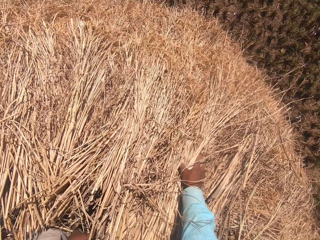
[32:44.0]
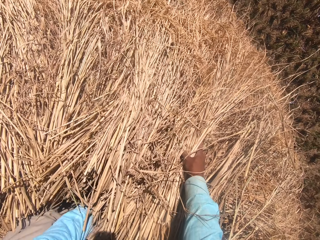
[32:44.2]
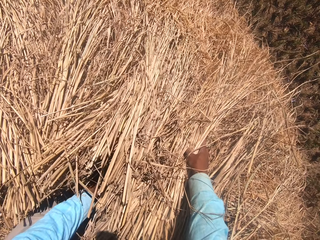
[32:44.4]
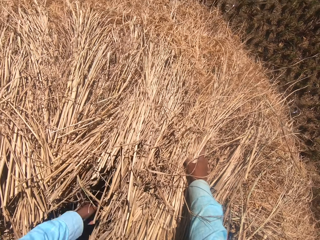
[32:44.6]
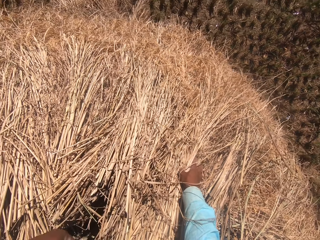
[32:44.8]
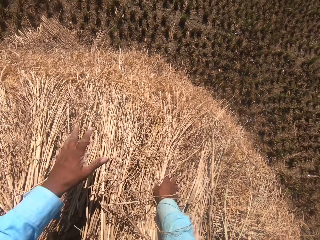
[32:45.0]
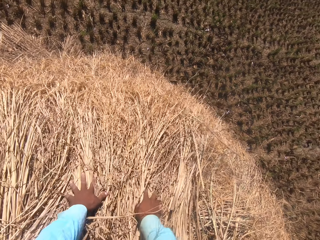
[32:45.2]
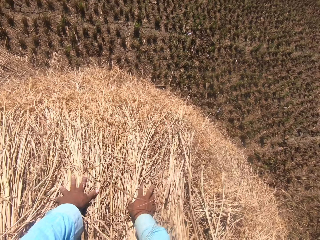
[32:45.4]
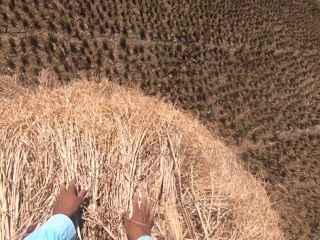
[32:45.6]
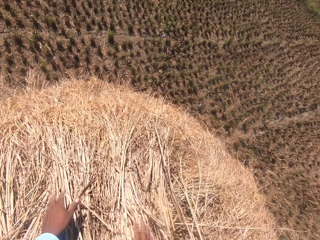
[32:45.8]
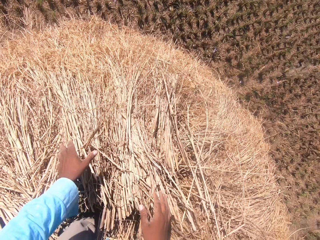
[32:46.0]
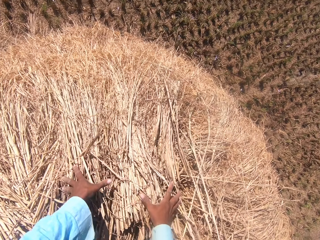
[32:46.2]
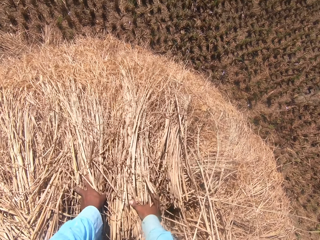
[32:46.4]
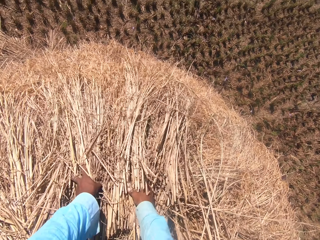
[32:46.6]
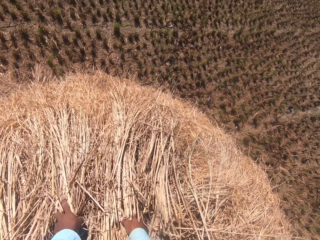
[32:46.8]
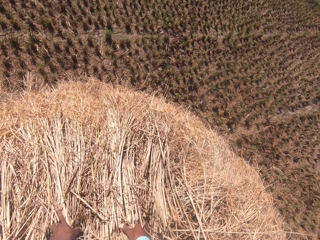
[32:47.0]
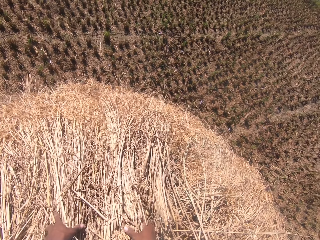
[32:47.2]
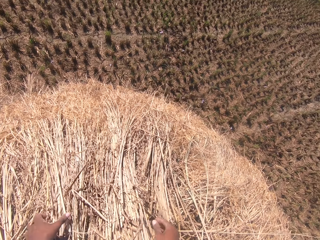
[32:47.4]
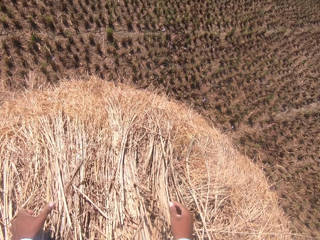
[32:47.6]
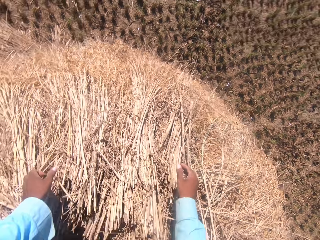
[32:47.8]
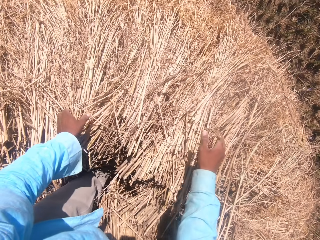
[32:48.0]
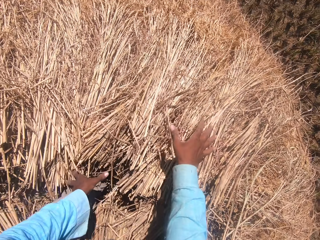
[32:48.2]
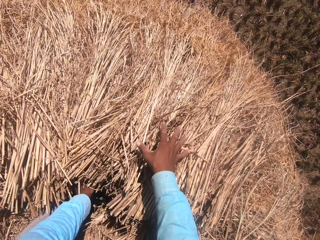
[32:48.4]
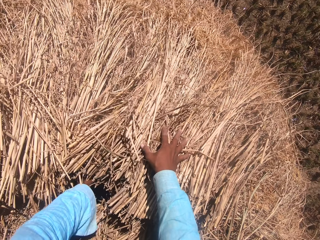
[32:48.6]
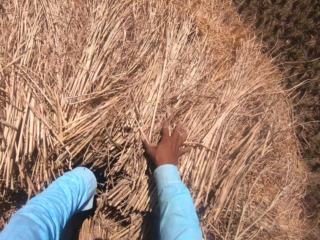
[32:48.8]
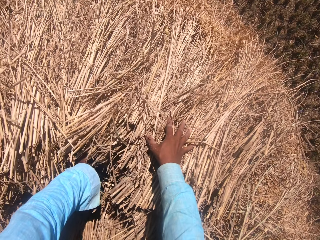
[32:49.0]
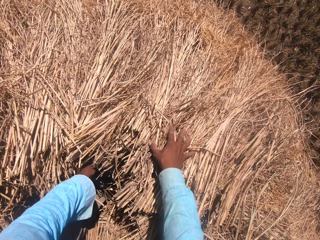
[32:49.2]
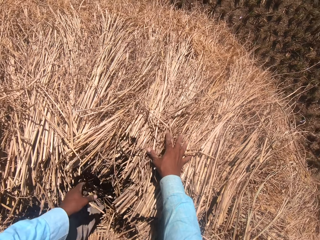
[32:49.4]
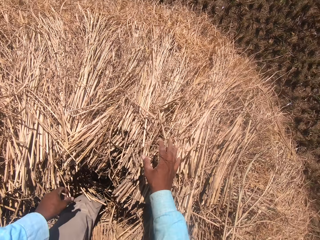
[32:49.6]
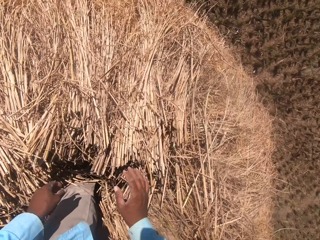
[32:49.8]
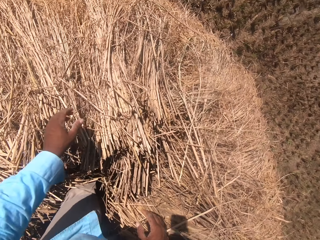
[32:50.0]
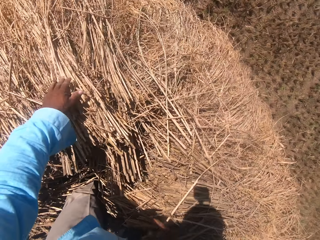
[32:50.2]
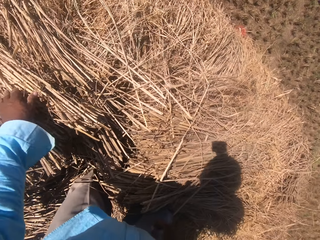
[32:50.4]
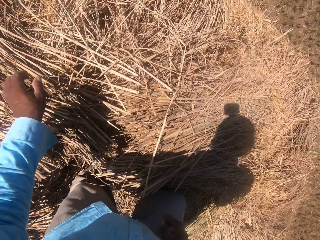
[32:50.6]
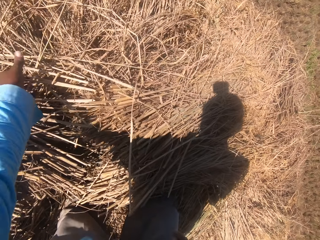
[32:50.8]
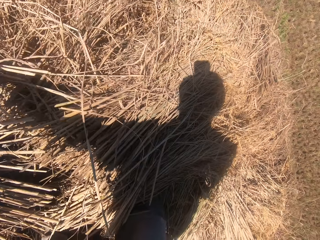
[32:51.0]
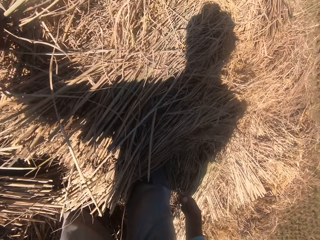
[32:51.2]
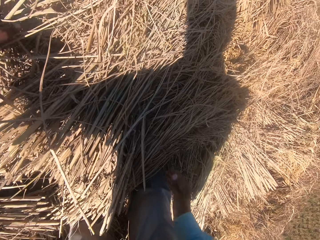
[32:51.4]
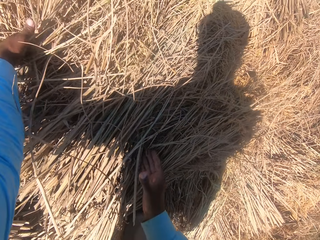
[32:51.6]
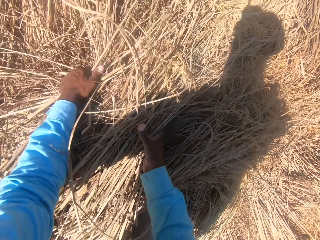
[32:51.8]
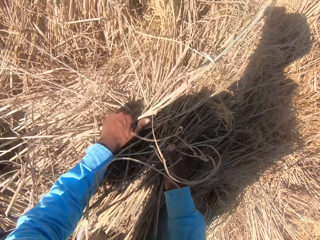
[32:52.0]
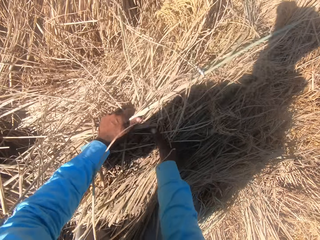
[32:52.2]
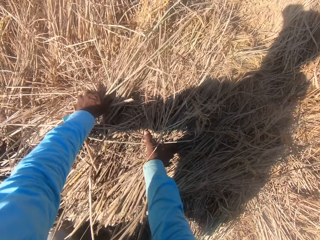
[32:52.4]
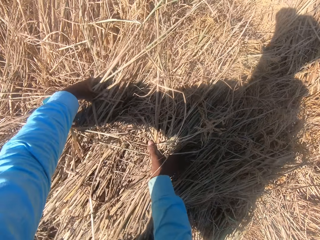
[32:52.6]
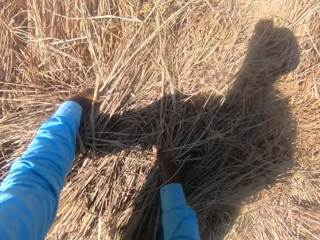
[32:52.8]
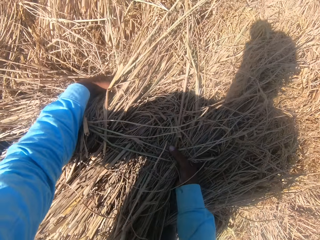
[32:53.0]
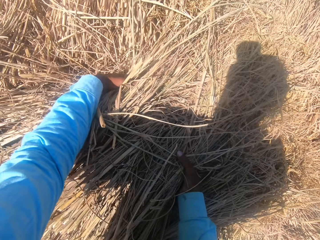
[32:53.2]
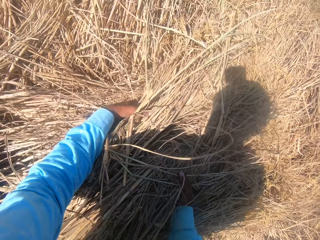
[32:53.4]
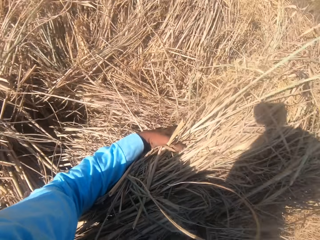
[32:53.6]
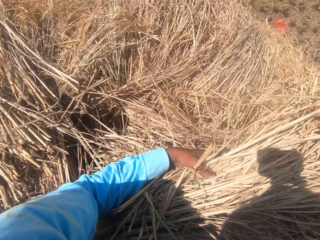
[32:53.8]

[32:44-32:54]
A man converses. The camera wearer moves the wheat. They look around. They pick the wheat.

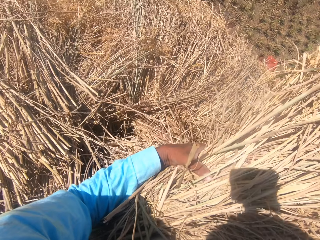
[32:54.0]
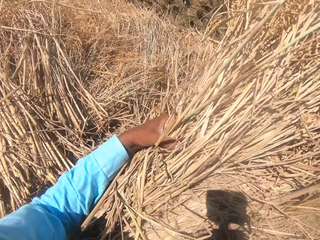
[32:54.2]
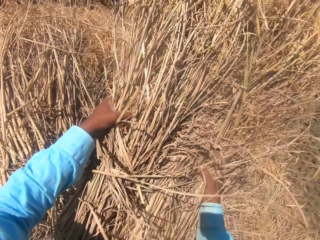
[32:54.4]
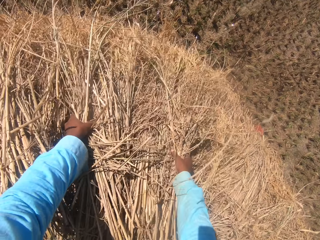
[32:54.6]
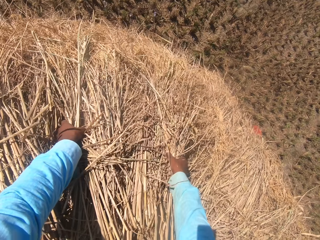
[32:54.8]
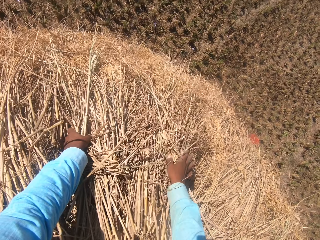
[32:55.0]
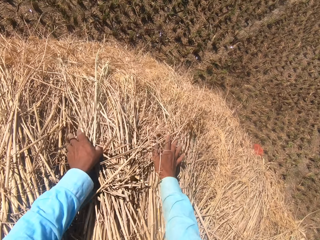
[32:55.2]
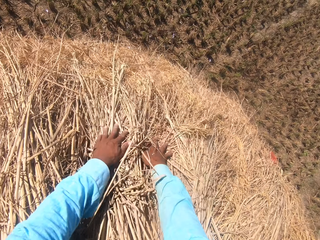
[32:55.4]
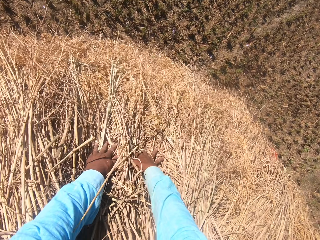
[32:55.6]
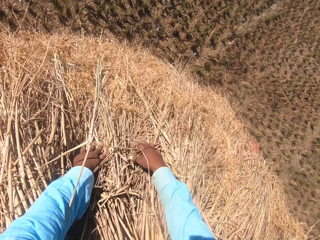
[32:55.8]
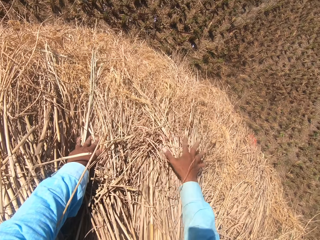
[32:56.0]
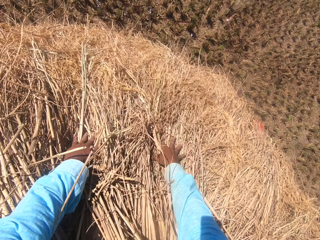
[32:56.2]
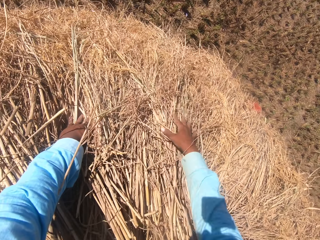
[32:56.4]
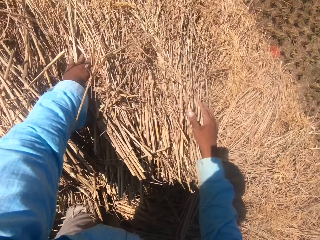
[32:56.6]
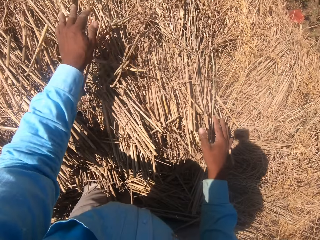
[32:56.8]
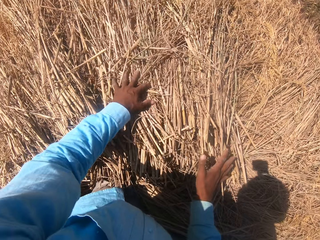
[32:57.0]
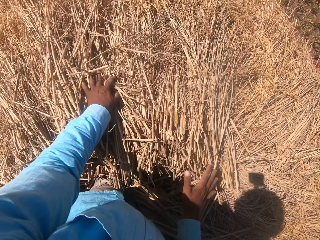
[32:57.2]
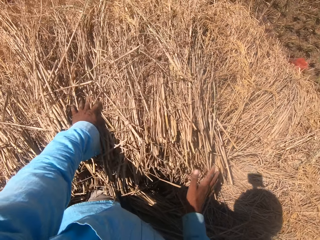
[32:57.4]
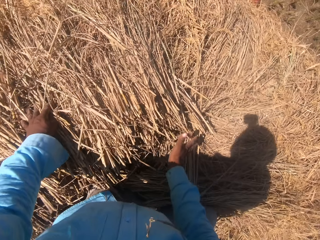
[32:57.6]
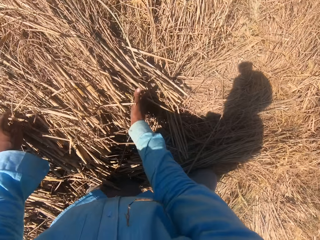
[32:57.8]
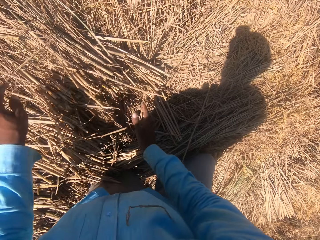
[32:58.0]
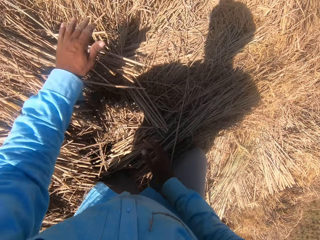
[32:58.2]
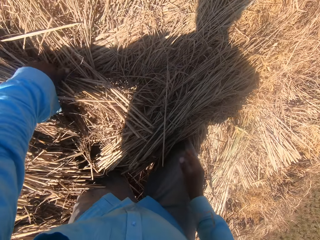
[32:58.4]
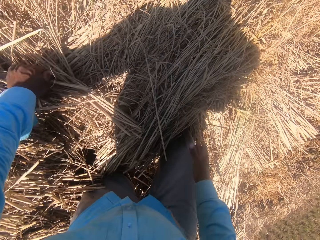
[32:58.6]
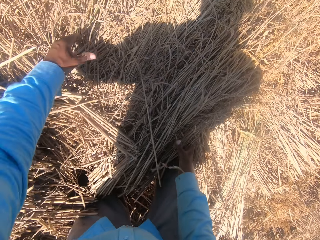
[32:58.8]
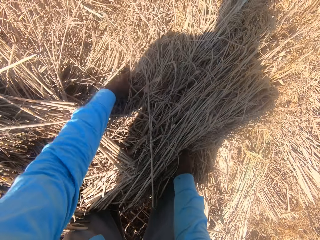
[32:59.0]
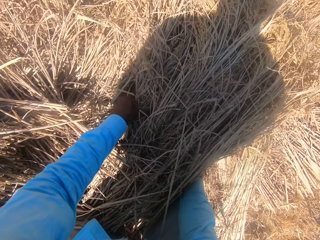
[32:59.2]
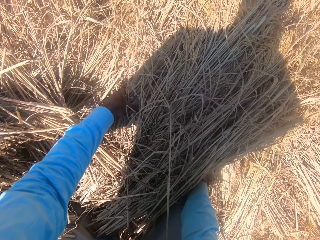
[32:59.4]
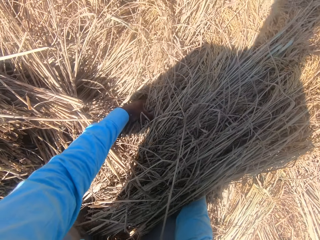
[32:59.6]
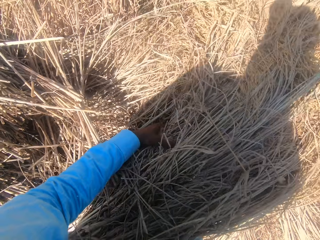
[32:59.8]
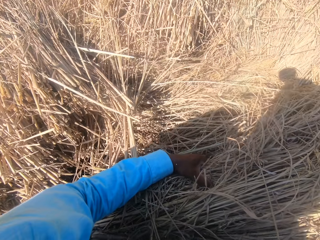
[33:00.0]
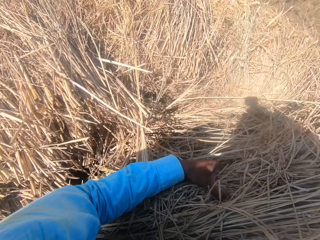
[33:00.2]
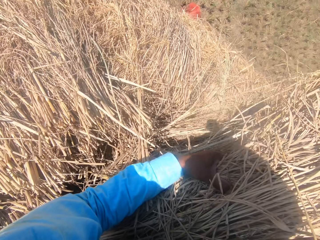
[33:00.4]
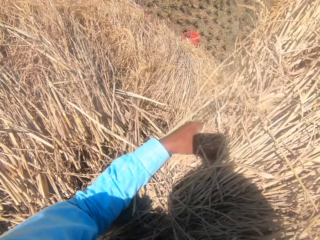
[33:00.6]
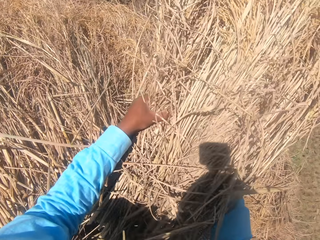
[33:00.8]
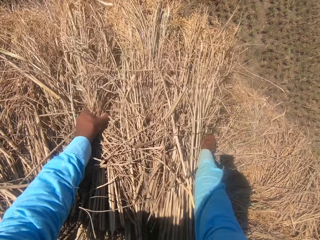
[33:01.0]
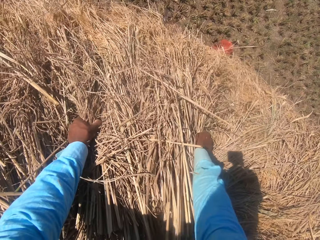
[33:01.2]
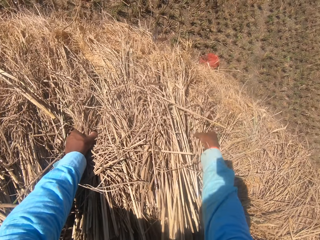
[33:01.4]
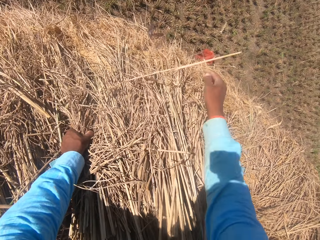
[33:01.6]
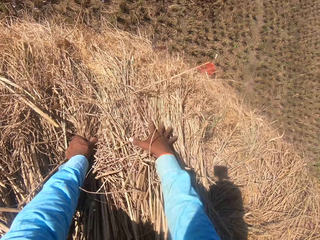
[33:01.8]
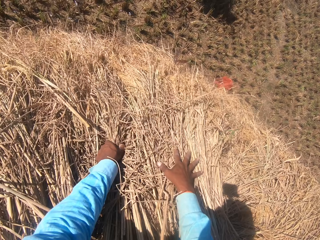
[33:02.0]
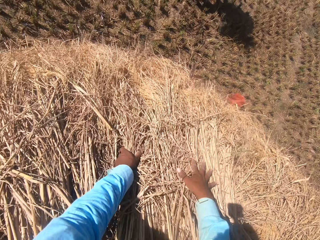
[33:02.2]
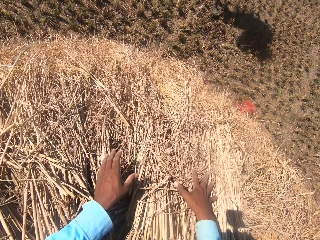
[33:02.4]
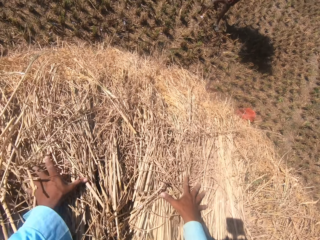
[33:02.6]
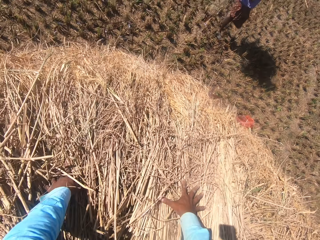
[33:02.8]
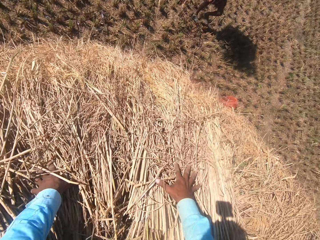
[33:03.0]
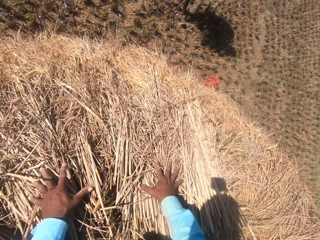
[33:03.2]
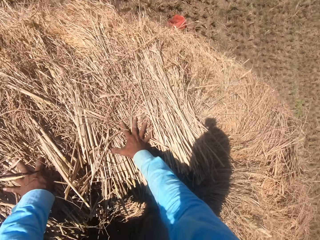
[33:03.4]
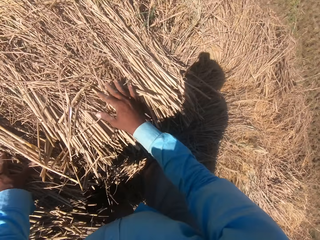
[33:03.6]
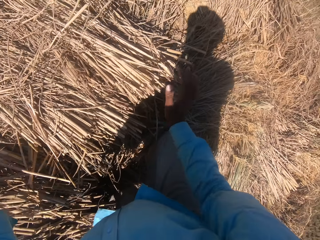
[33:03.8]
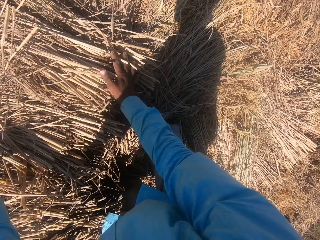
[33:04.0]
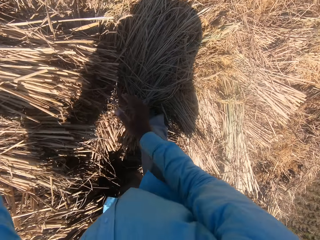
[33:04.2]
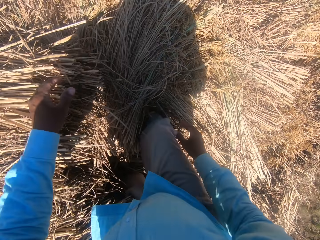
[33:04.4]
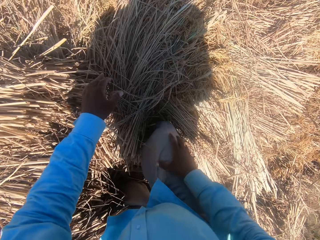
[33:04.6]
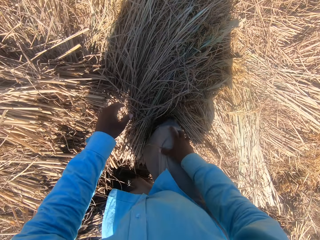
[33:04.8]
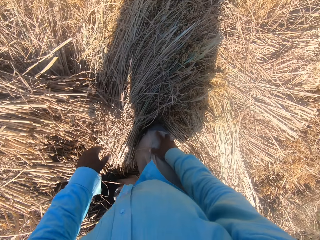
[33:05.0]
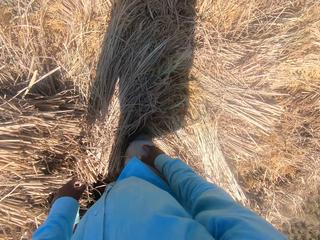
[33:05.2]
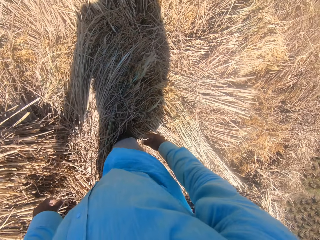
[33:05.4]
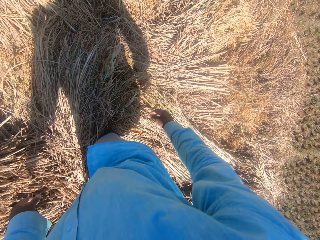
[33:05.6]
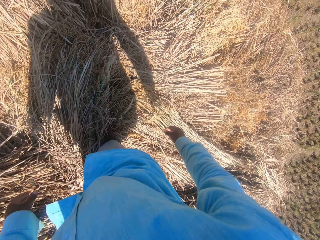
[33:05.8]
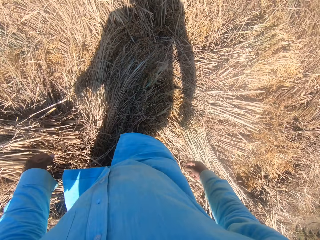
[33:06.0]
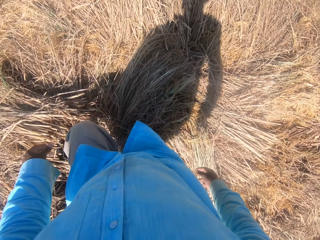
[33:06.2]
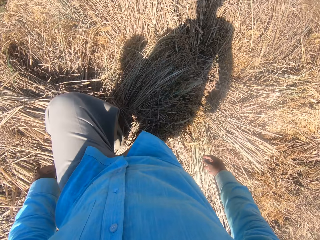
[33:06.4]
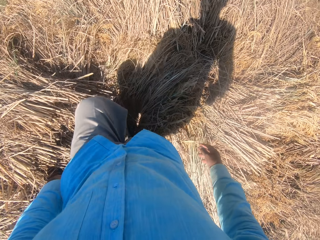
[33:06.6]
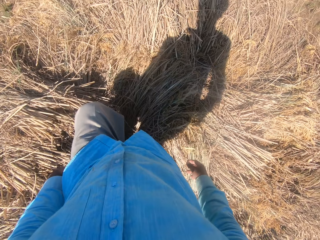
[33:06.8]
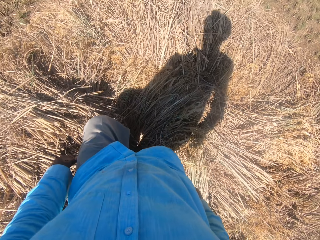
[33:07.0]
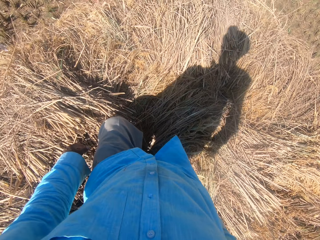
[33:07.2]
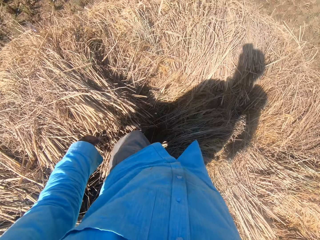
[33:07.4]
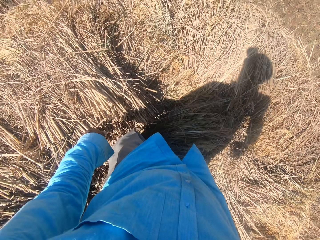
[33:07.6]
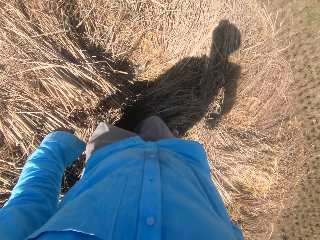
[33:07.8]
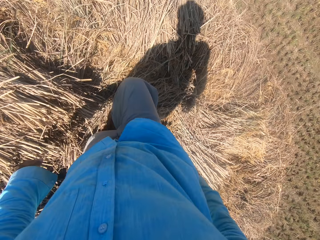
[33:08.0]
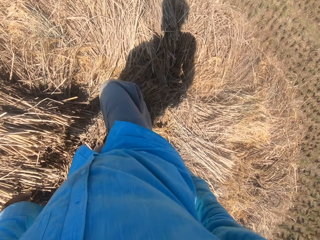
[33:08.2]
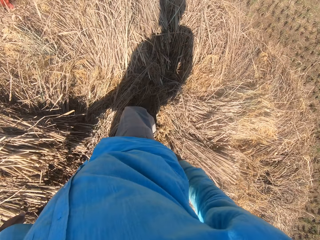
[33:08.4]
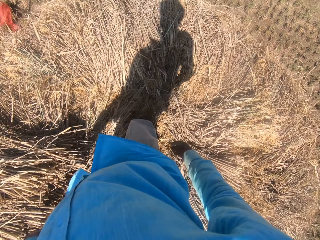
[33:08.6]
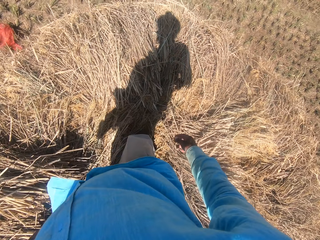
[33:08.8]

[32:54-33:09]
The camera wearer throws the wheat. They touch the wheat. They touch the wheat again. They lift the wheat. They throw the wheat. They move the wheat. A man walks around. The camera wearer touches the wheat. They stand. They move the leg. They step on the straw grass on the floor. They move the leg again.
